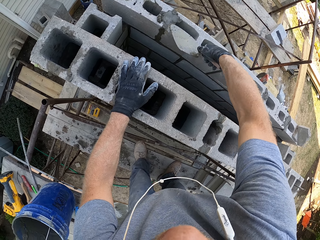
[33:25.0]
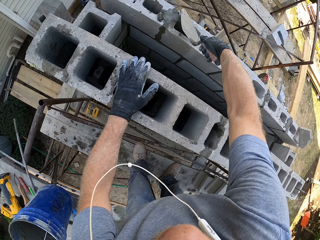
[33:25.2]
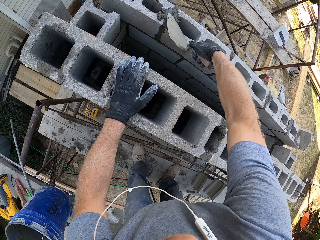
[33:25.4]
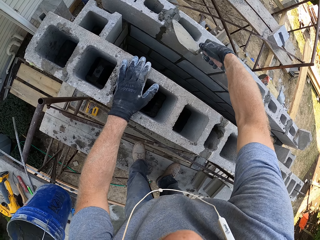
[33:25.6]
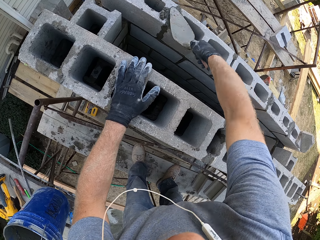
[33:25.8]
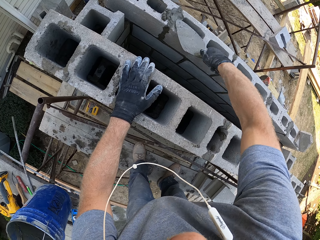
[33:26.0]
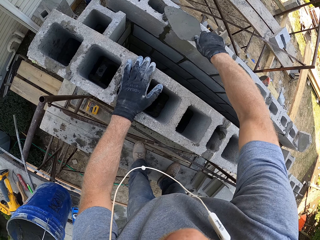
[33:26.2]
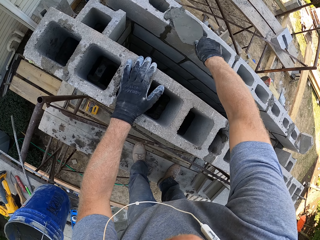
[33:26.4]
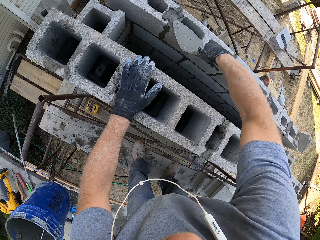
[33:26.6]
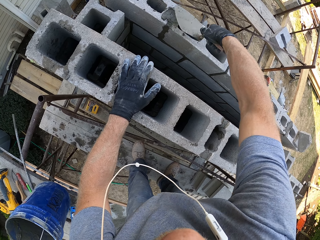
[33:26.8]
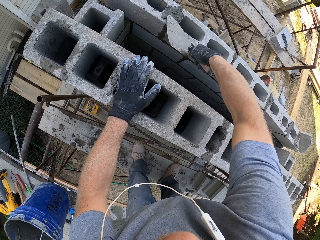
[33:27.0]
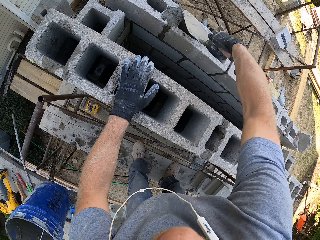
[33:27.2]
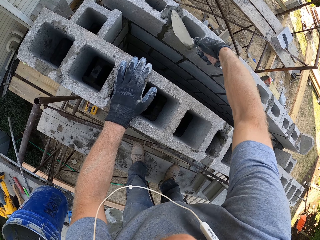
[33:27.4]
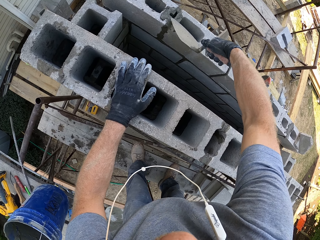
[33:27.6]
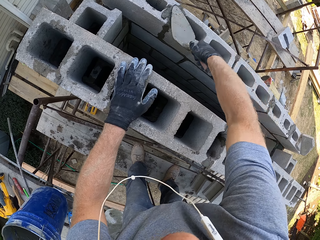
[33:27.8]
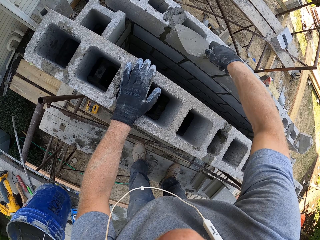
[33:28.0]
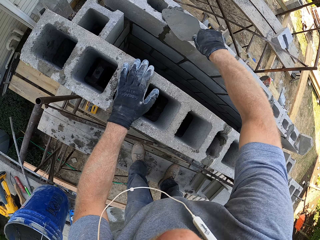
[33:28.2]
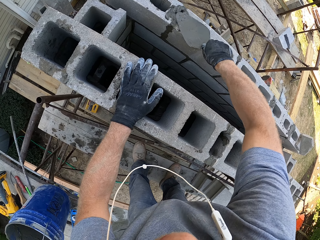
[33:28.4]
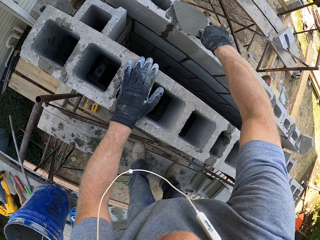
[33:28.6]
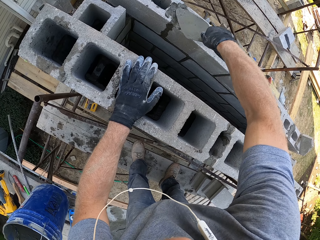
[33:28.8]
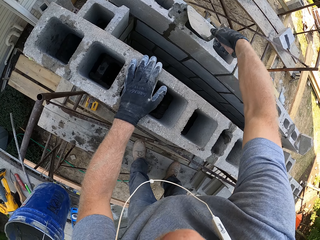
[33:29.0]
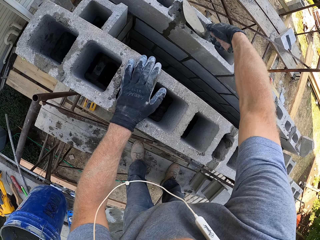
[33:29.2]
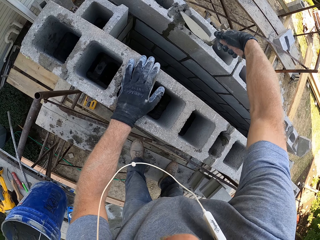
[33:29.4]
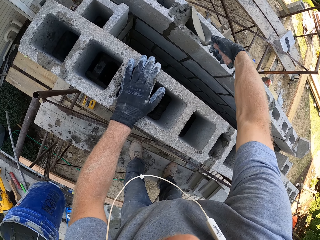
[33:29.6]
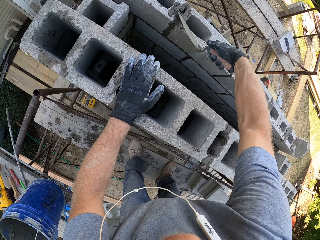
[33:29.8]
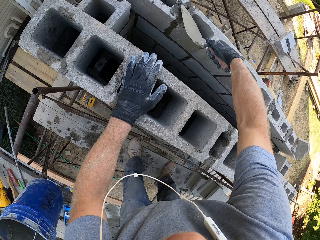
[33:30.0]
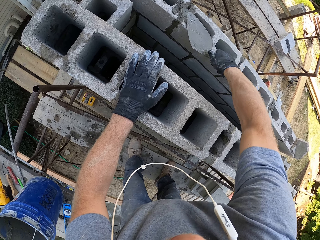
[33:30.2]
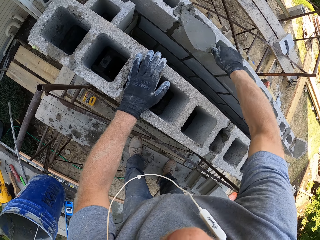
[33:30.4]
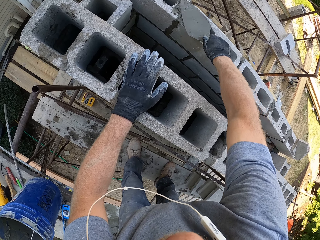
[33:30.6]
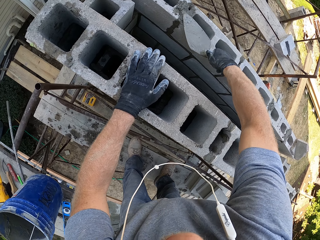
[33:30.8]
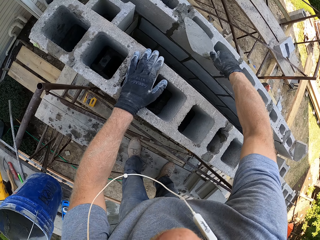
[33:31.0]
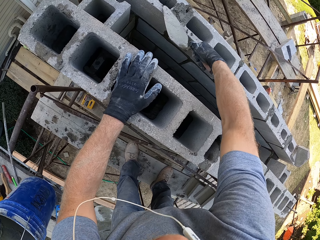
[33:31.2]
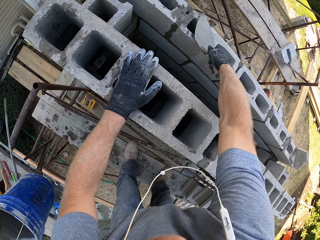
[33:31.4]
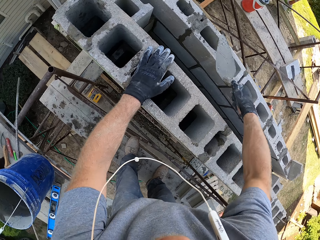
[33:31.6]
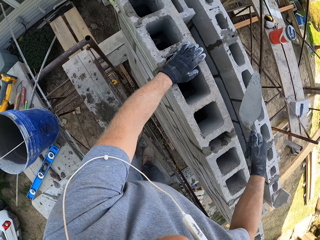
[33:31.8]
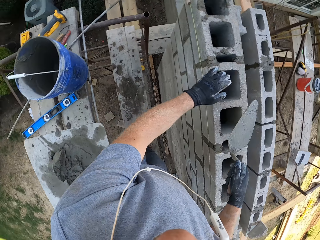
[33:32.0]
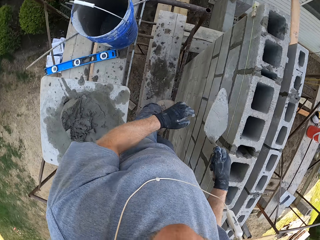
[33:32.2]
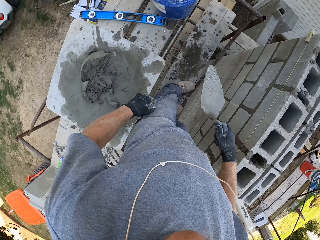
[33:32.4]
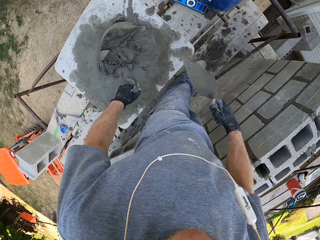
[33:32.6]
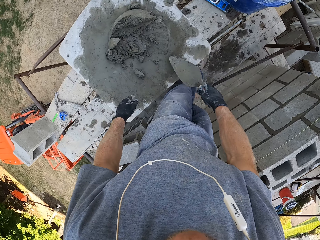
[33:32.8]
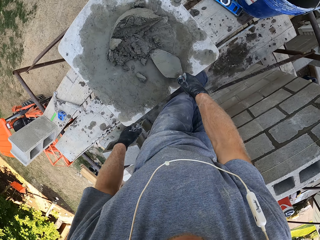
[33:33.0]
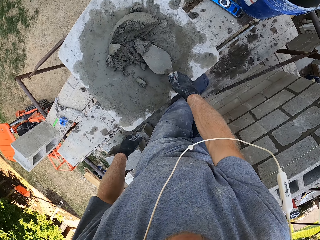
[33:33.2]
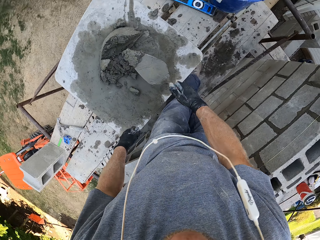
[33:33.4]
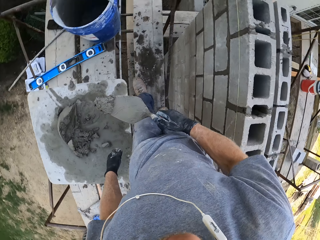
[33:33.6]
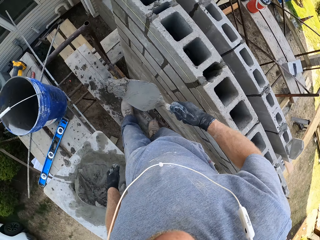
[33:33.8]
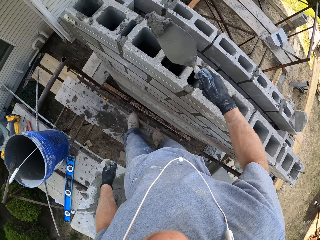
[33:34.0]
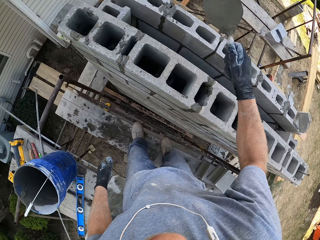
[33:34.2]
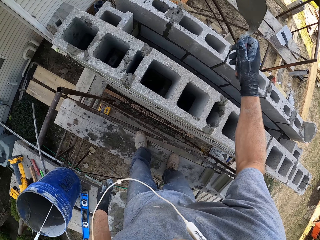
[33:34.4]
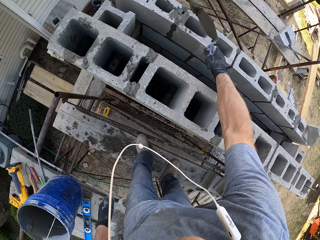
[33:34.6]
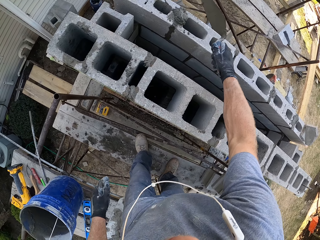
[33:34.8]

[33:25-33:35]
The camera wearer turns around. They pour the mortar. They scoop some mortar.

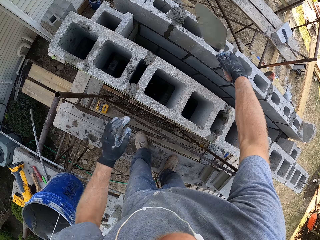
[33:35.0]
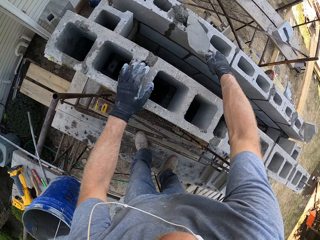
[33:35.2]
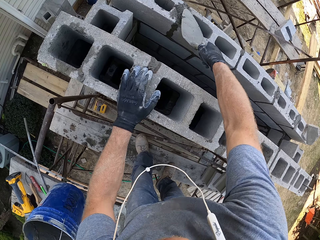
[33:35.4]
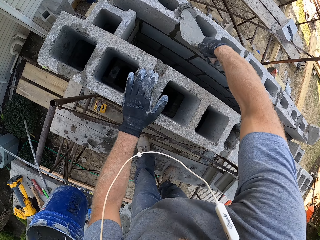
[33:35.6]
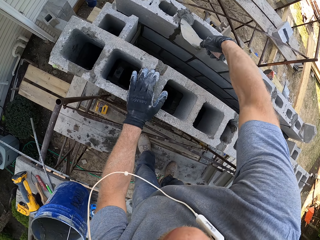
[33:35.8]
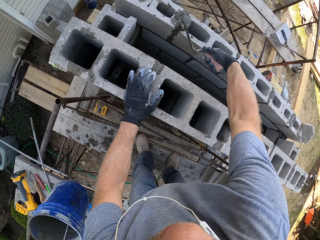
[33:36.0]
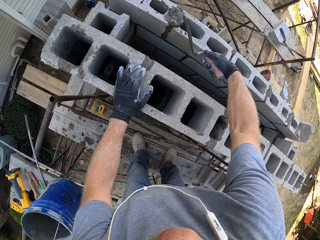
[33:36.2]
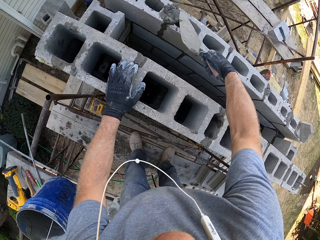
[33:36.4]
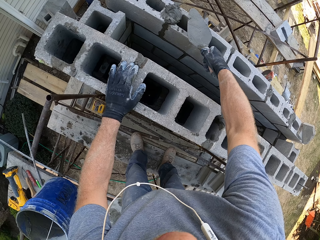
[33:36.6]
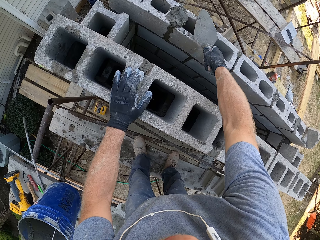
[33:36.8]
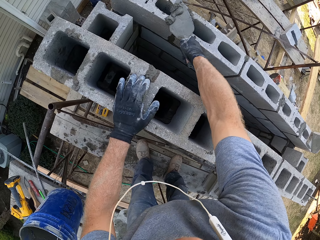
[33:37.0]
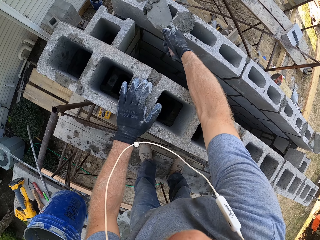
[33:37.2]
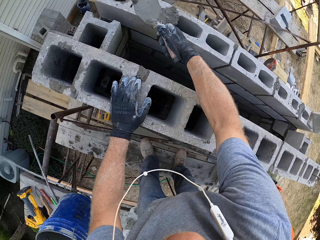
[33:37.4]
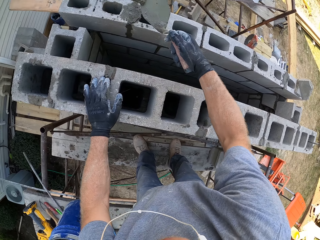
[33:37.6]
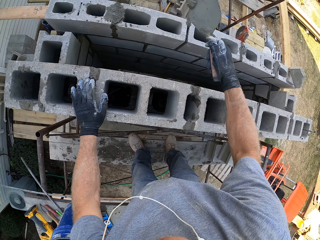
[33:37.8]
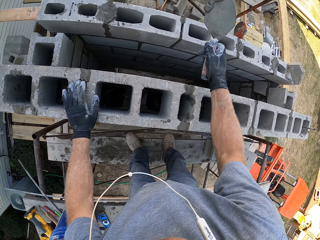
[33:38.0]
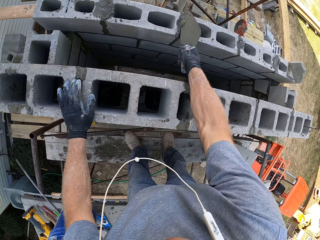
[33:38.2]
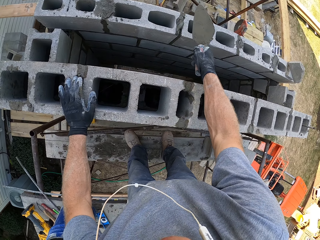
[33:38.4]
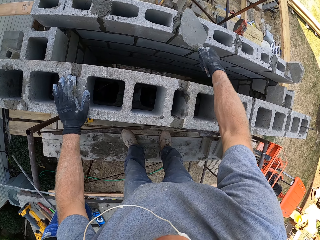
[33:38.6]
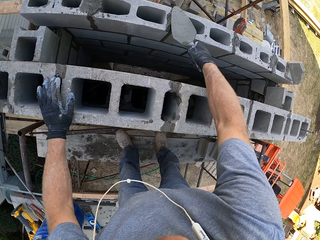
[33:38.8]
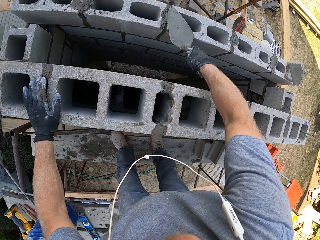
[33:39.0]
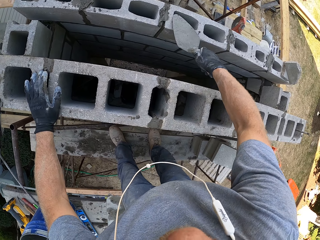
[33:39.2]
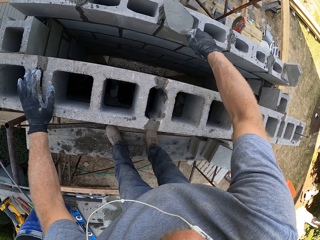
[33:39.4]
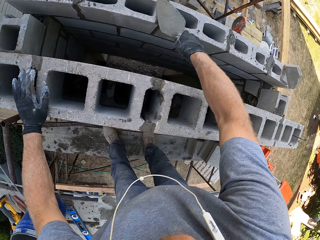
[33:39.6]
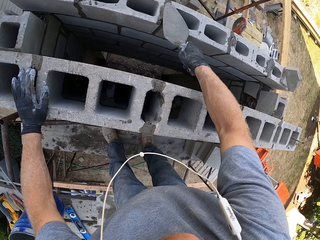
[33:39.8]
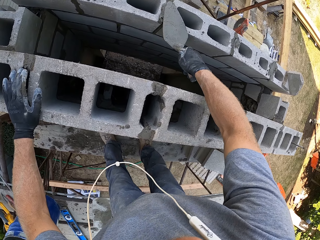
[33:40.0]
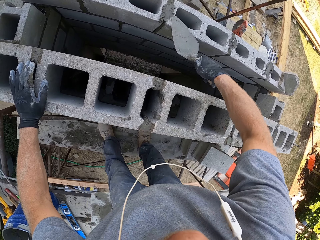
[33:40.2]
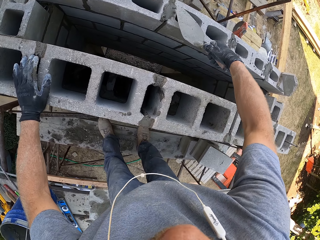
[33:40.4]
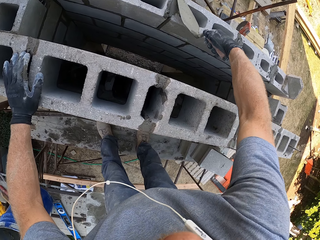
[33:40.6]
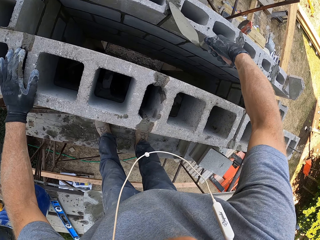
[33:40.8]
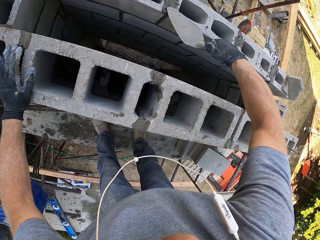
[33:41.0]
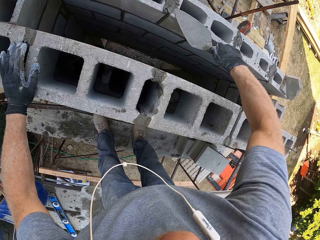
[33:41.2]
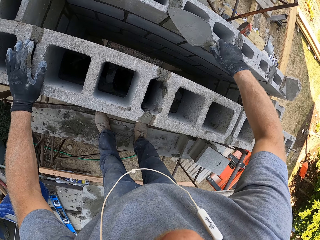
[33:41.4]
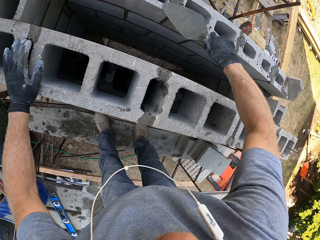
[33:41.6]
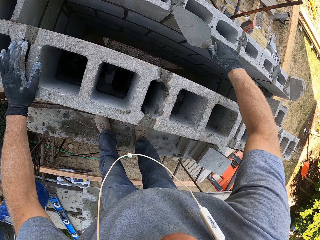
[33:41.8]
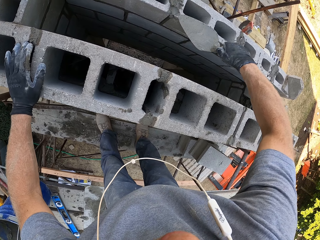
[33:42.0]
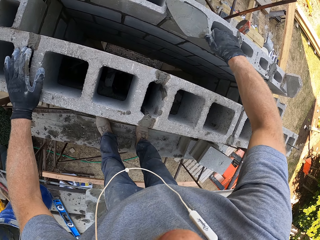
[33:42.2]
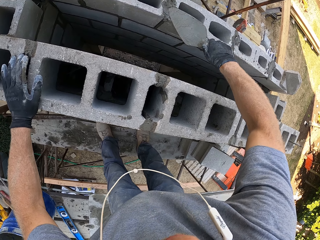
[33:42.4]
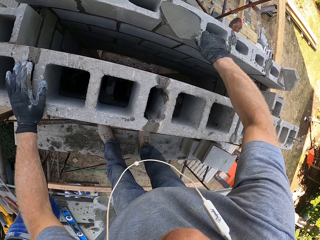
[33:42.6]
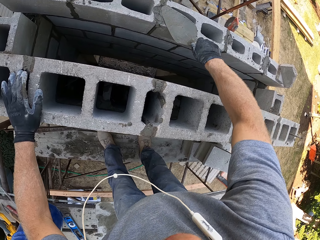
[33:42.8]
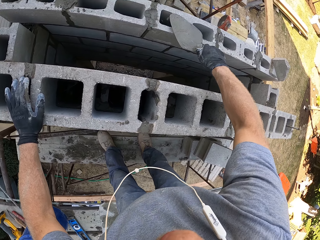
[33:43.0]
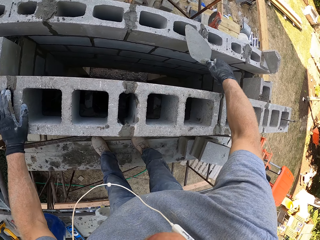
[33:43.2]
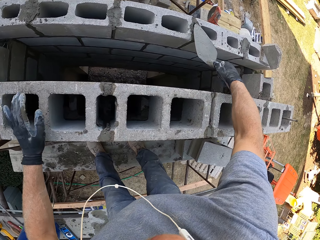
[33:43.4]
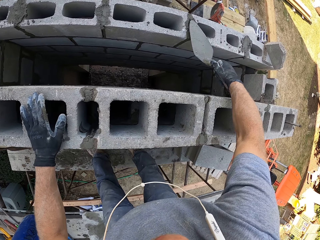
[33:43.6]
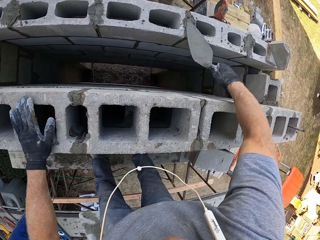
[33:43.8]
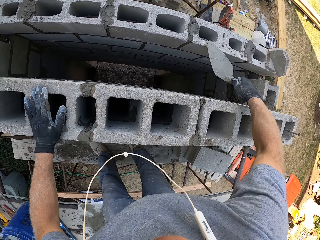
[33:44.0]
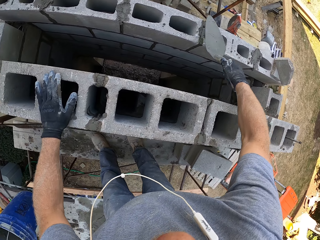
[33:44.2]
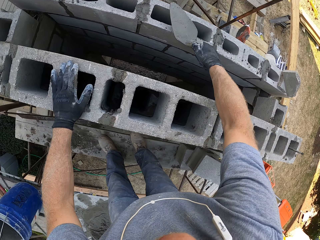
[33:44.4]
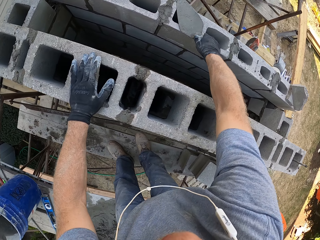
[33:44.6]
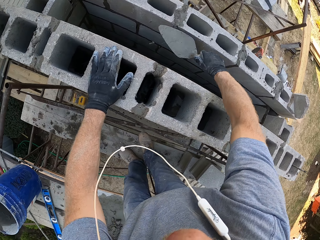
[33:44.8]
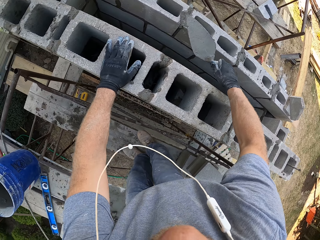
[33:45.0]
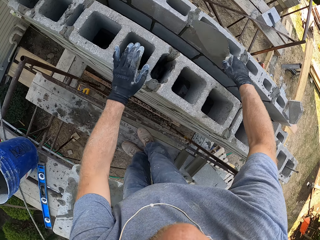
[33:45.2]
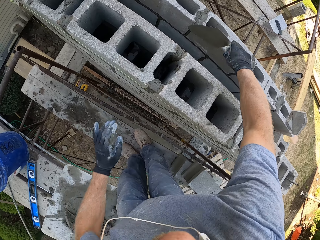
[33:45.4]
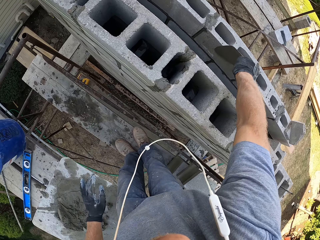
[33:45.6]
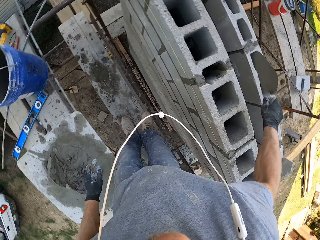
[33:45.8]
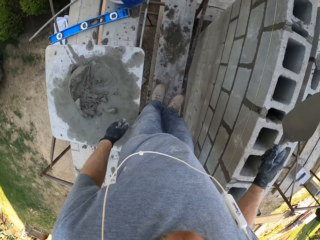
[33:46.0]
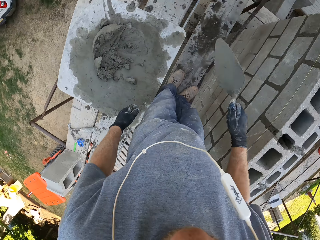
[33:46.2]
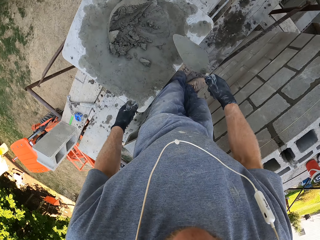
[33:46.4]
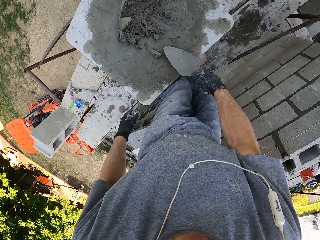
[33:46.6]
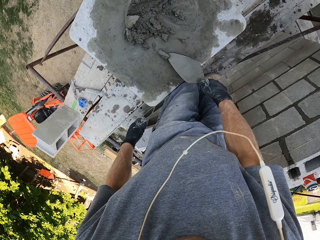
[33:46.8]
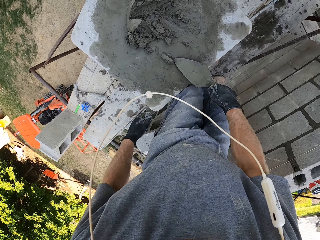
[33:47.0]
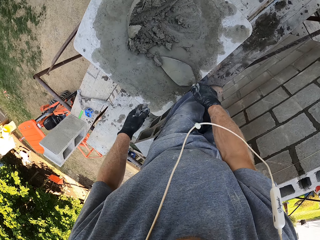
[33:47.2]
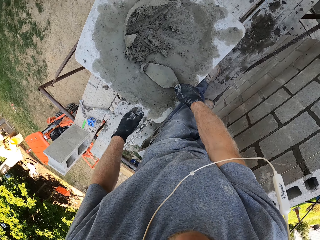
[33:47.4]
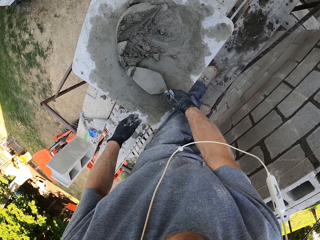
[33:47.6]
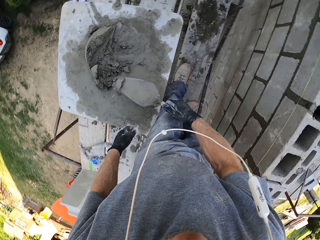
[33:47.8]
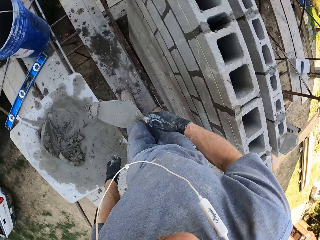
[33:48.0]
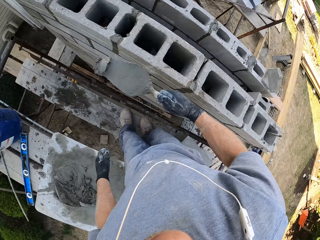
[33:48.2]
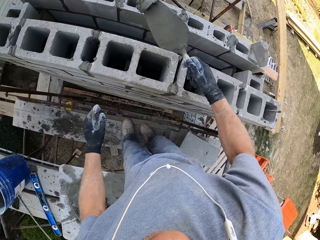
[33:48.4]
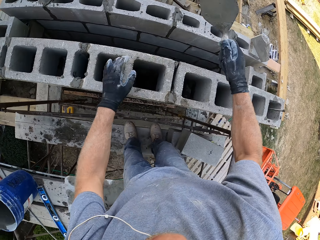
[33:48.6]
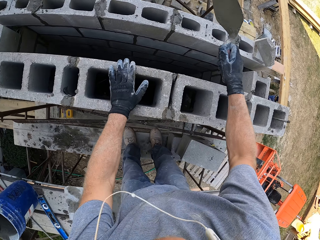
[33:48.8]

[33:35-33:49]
The camera wearer pours the mortar. They plaster the wall. They scoop some mortar. They drop the mortar. They plaster the wall. They scoop some mortar.
